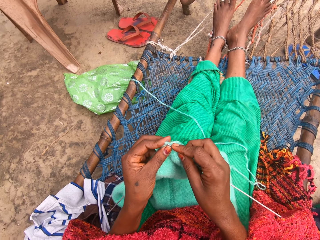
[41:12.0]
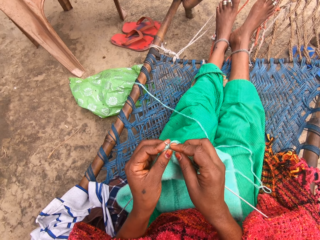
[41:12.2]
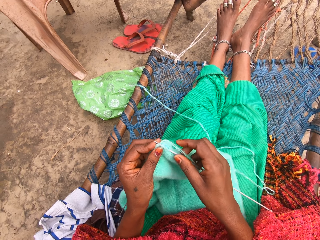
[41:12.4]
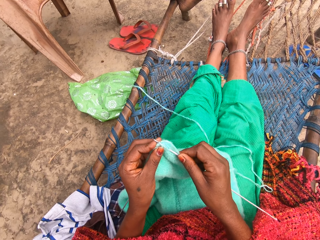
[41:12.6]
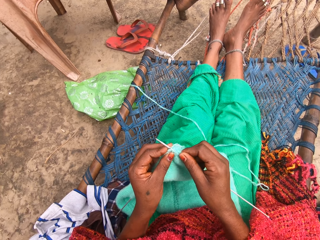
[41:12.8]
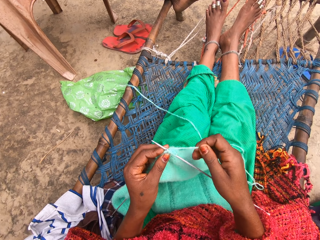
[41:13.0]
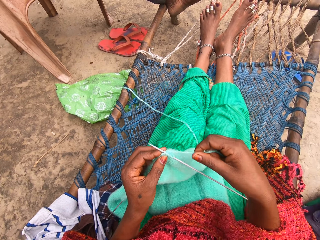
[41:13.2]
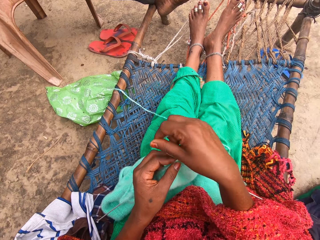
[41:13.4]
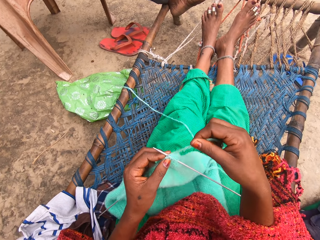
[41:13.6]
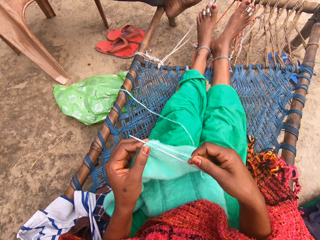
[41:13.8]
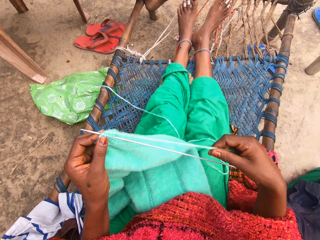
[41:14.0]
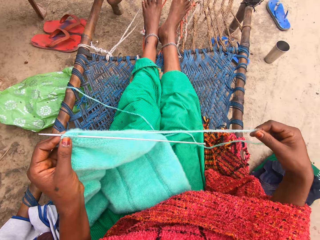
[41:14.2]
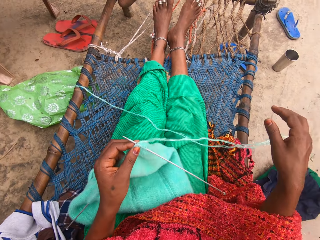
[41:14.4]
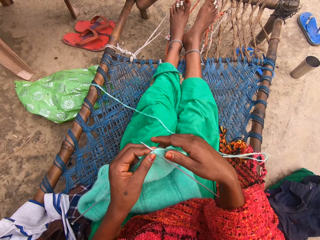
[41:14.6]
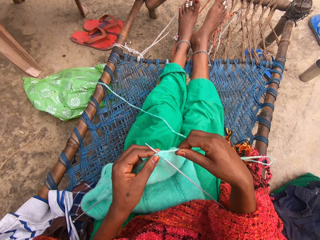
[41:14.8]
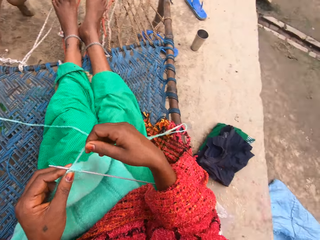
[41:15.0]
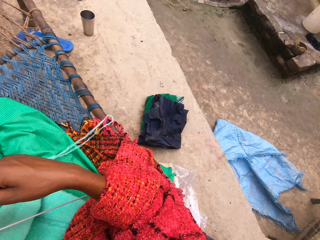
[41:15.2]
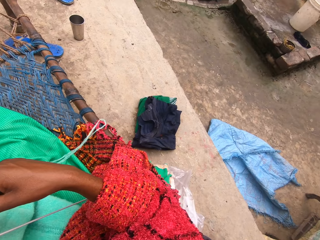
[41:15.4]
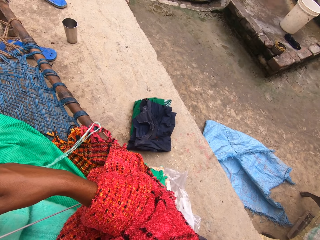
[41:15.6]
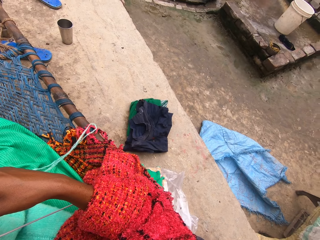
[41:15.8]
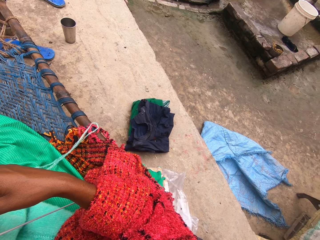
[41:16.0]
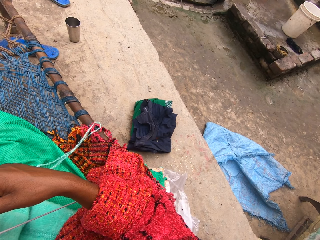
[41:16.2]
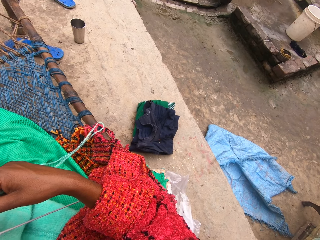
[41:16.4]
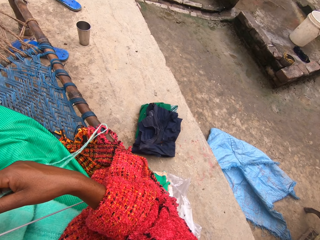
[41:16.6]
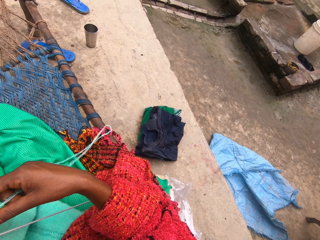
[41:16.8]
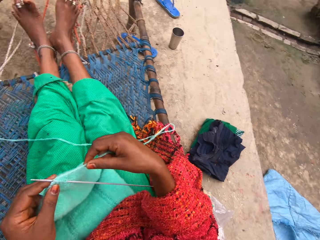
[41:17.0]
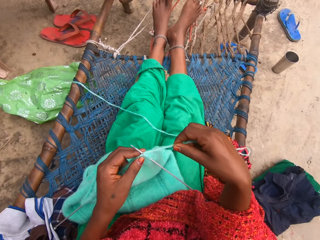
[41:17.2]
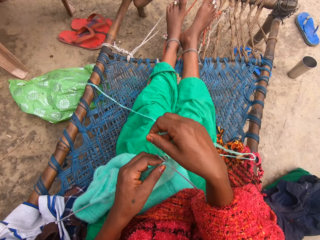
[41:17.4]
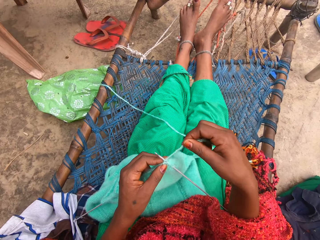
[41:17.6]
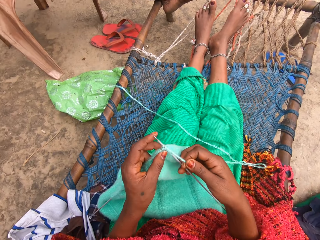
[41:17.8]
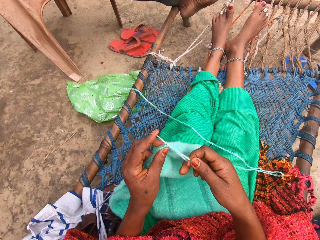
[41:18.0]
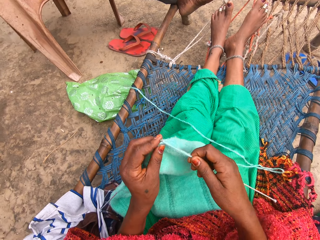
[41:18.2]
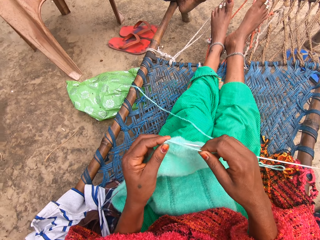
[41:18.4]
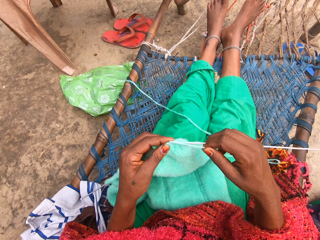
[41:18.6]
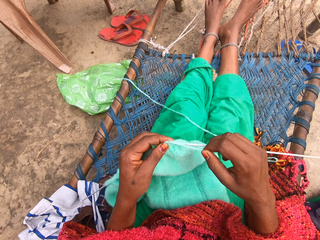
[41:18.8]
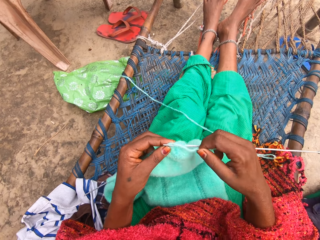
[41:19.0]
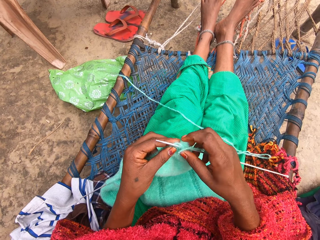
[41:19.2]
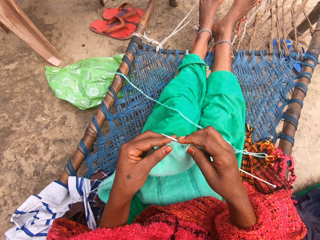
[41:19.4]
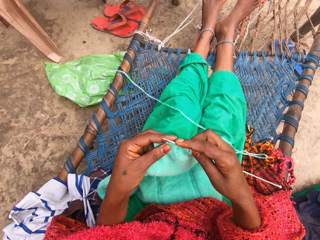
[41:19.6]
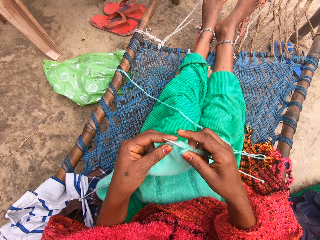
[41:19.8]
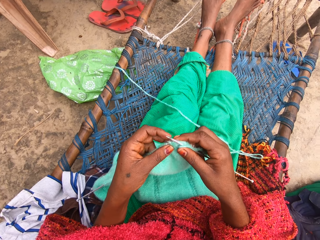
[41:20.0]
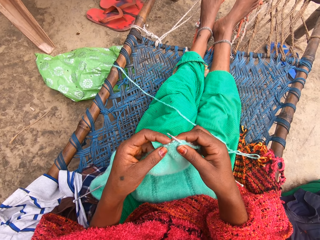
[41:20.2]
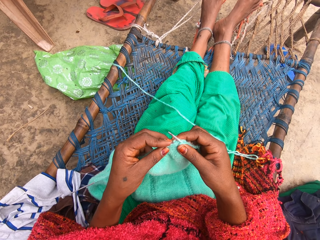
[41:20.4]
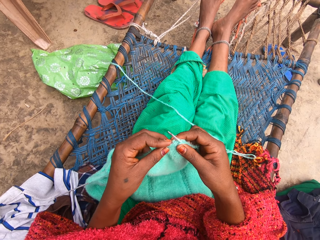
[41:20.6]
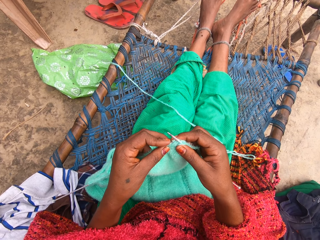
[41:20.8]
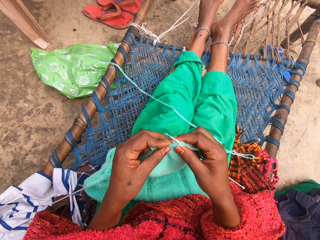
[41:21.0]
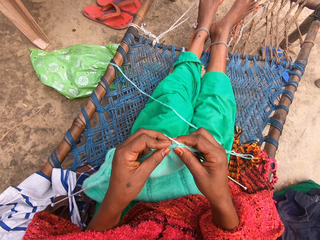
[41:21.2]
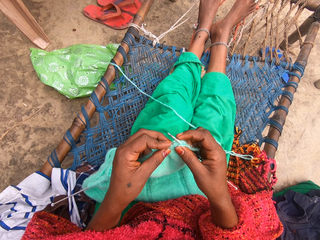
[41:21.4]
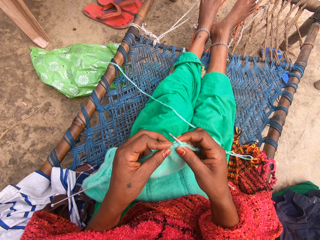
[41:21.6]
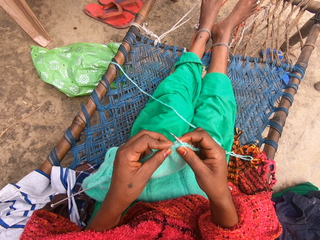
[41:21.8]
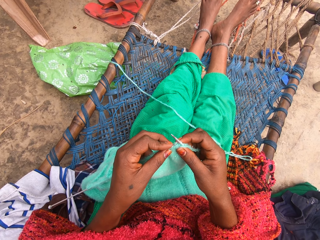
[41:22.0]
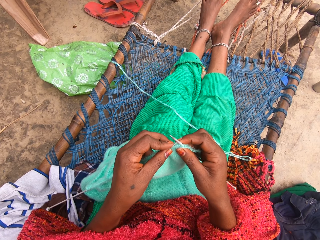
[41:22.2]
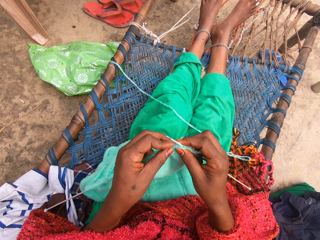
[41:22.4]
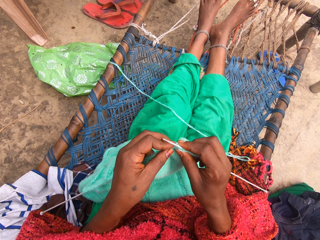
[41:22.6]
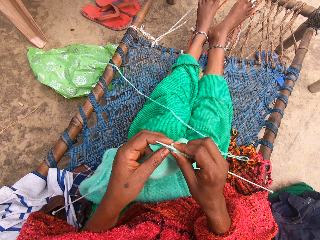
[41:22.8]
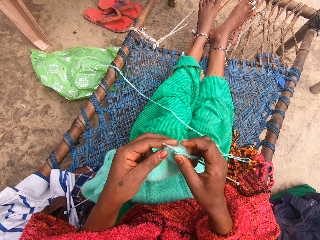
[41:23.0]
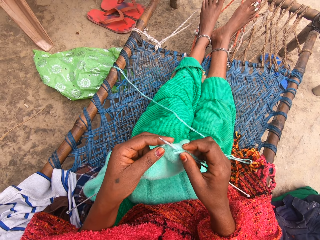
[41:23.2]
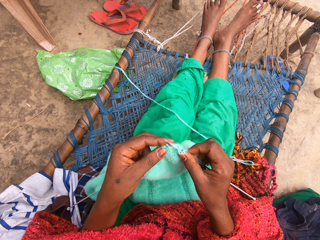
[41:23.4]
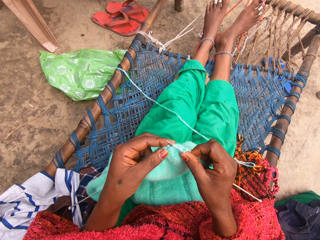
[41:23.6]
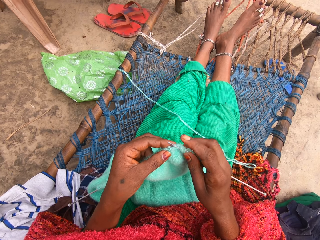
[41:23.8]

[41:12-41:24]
The camera wearer aligns the yarn. They look aside. They knit the fabric of yarn with a crochet hook.

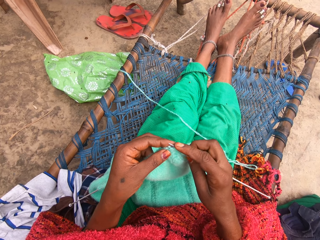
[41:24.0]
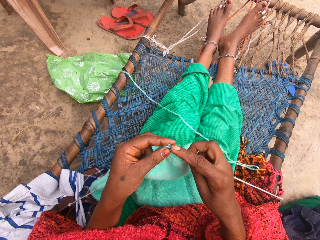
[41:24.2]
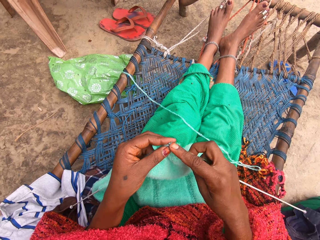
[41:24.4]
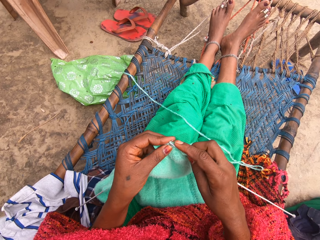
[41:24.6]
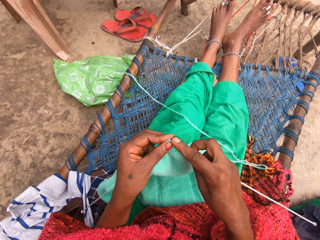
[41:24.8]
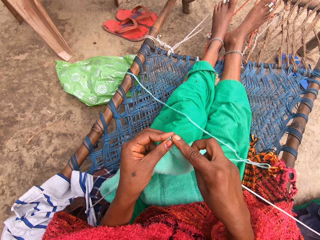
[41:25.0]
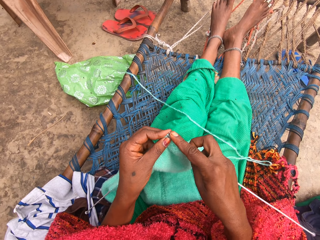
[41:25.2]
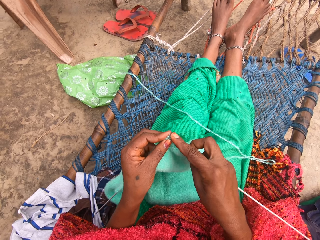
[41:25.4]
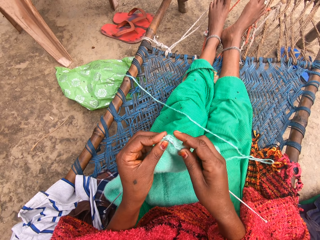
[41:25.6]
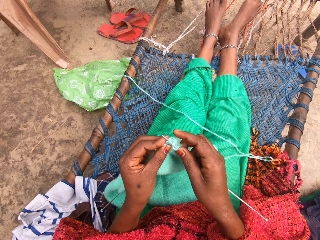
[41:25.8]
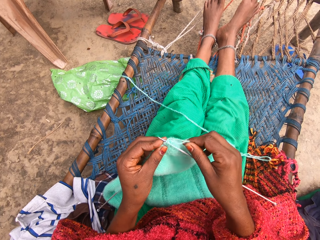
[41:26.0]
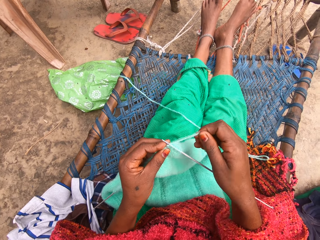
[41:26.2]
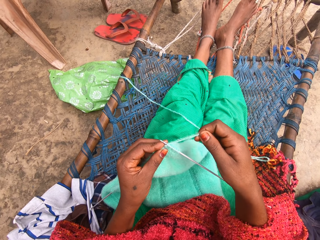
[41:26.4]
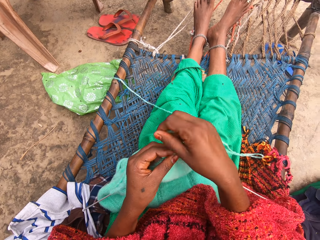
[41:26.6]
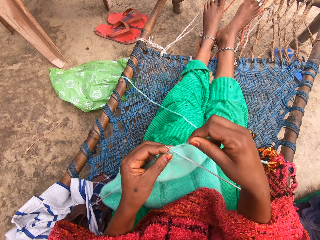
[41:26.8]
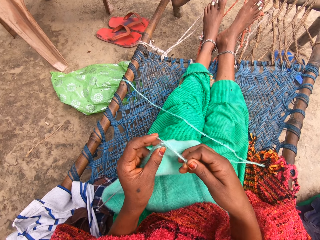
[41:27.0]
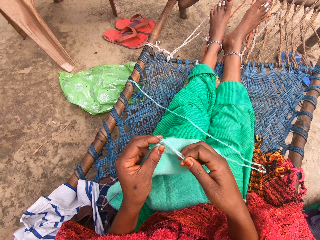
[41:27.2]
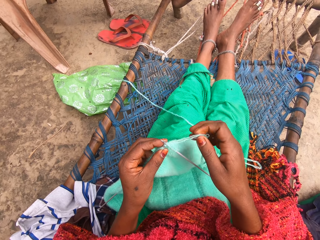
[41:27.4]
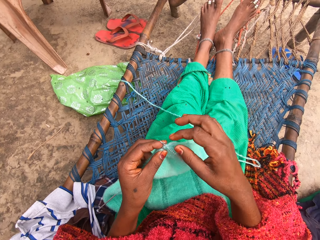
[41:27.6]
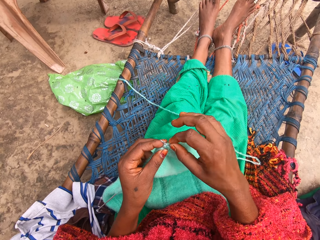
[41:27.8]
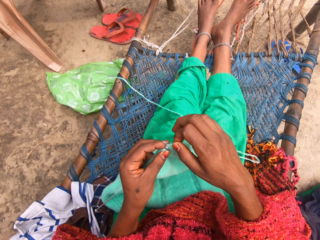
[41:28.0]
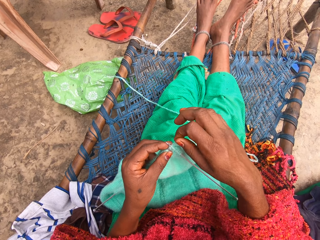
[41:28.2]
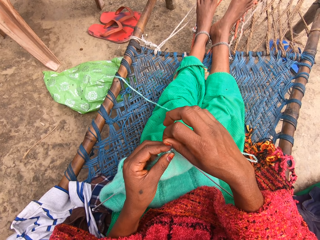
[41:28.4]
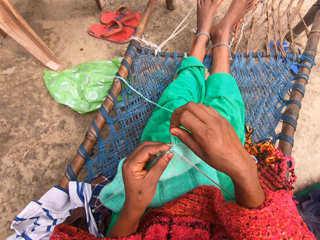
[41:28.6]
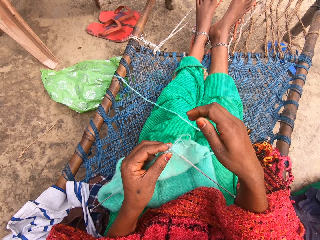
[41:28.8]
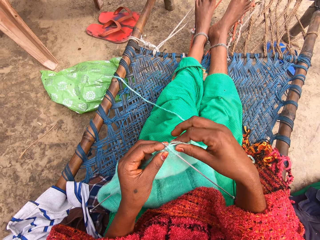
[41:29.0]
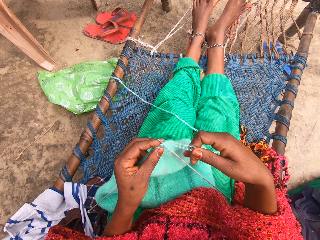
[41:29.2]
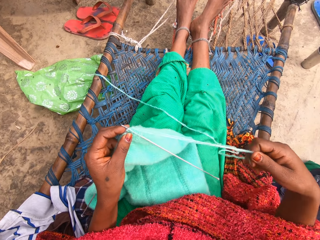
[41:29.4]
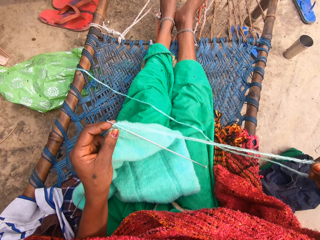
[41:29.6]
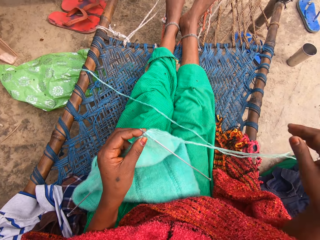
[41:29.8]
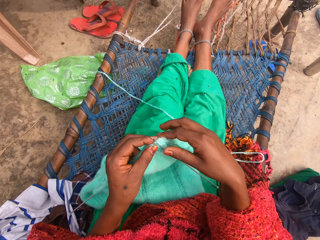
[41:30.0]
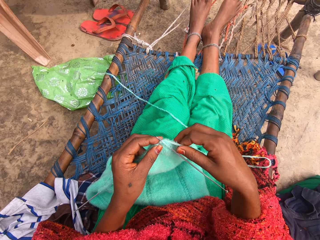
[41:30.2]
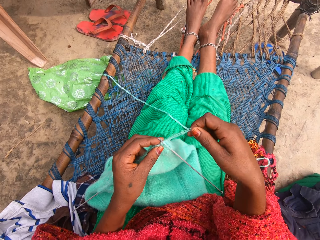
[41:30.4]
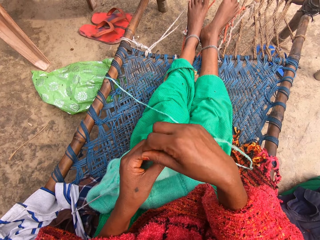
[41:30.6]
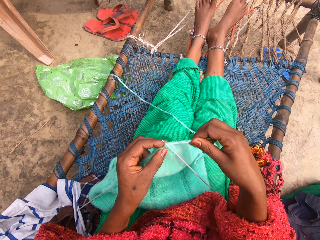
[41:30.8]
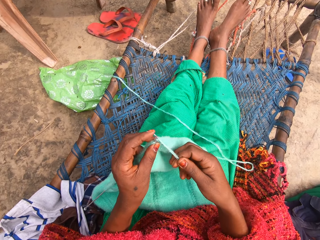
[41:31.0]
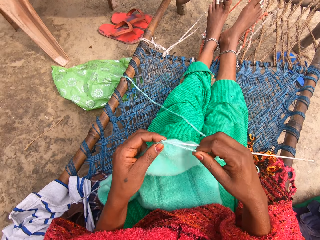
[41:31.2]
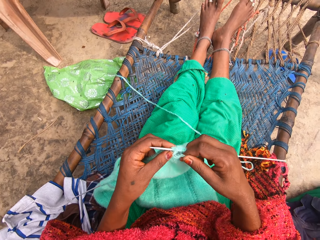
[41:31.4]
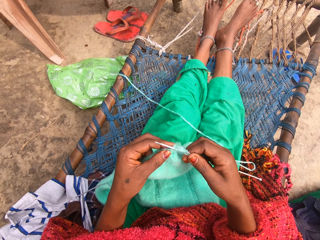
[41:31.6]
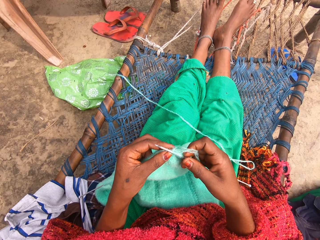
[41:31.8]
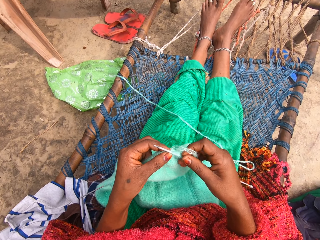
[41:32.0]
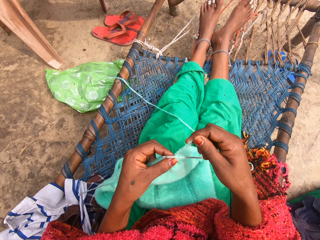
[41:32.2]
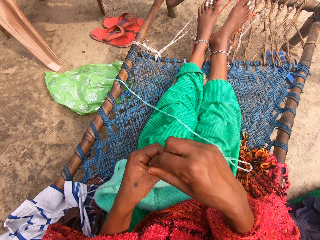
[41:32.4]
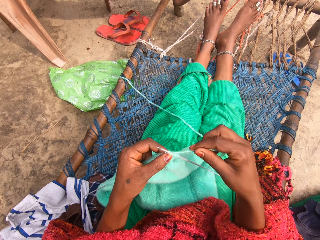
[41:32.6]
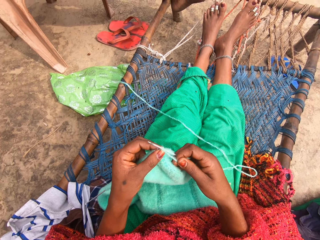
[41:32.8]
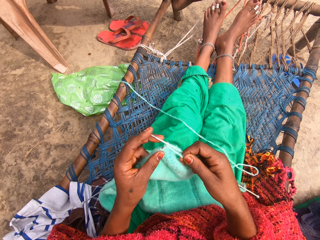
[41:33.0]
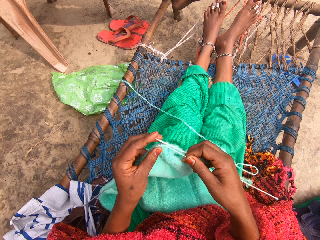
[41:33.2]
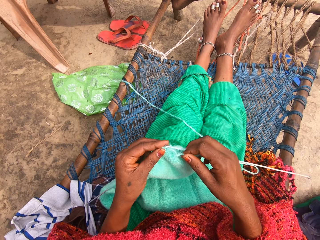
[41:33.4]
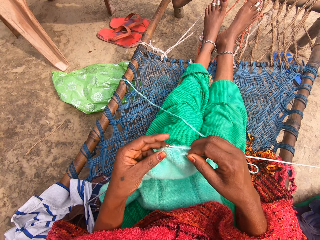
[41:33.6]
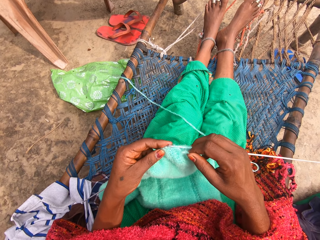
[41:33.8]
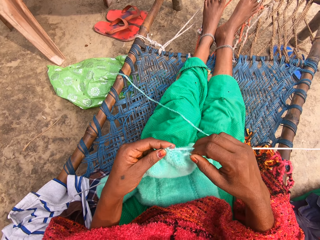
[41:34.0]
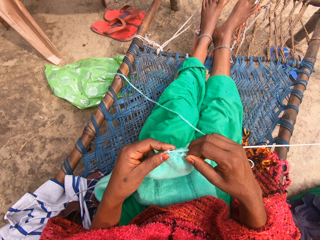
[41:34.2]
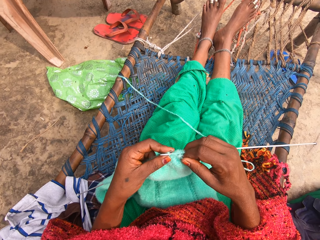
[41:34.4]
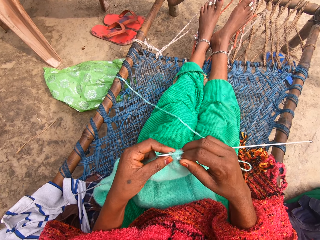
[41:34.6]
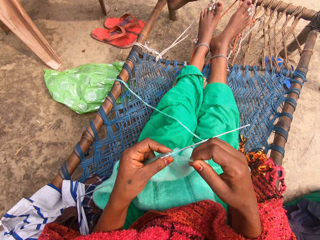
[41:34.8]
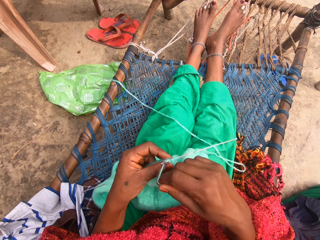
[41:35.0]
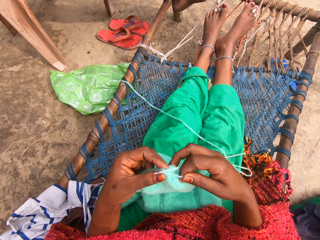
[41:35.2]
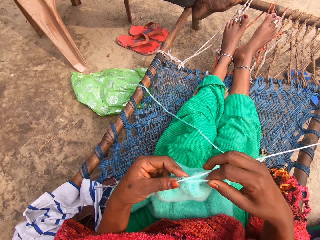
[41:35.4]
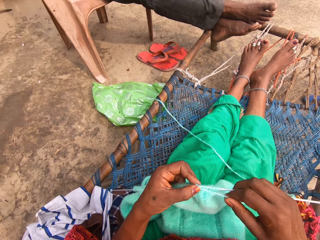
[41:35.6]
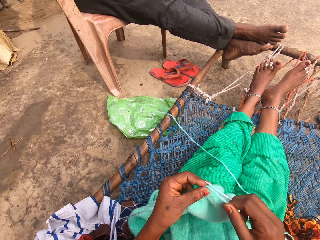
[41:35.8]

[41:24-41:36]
The camera wearer aligns the yarn. They knit the fabric of yarn with a crochet hook.
